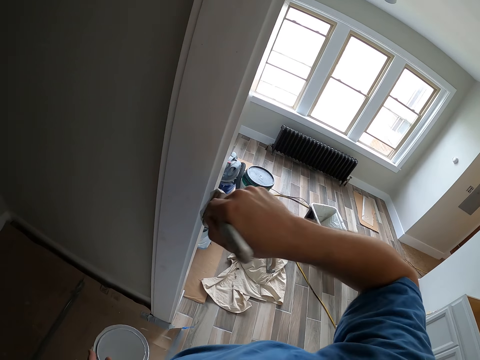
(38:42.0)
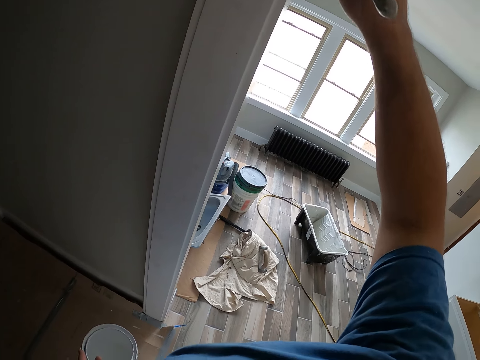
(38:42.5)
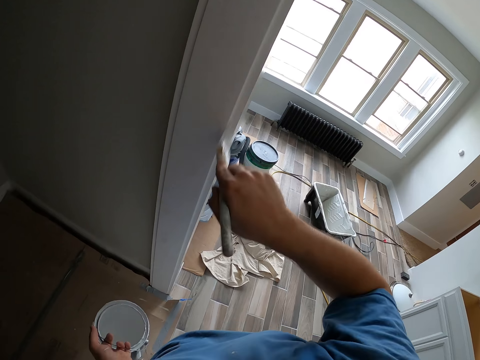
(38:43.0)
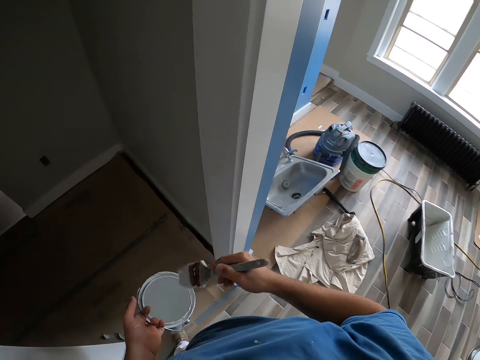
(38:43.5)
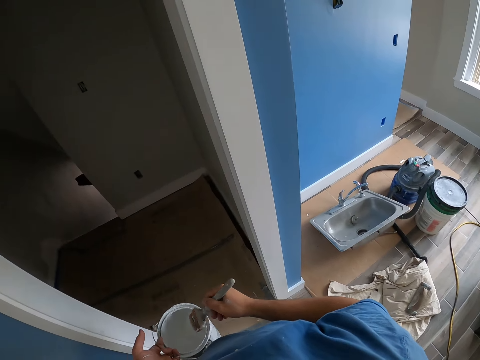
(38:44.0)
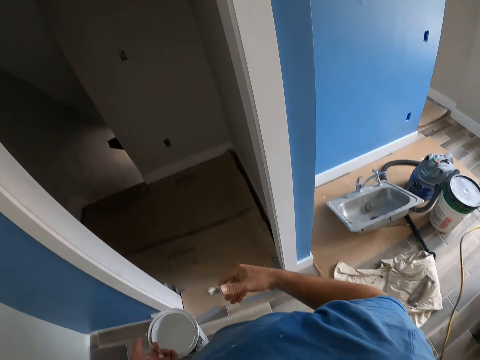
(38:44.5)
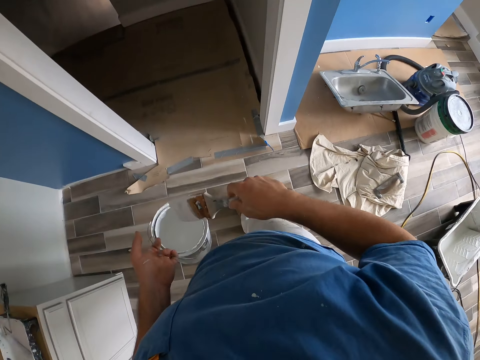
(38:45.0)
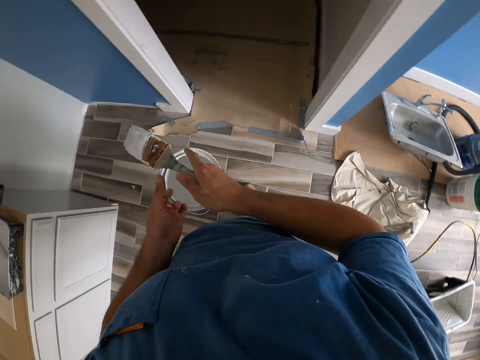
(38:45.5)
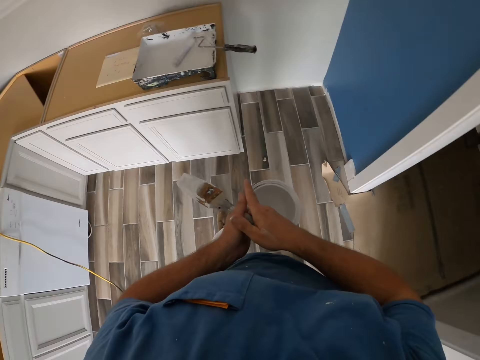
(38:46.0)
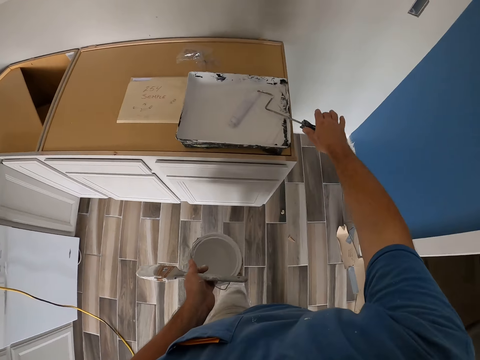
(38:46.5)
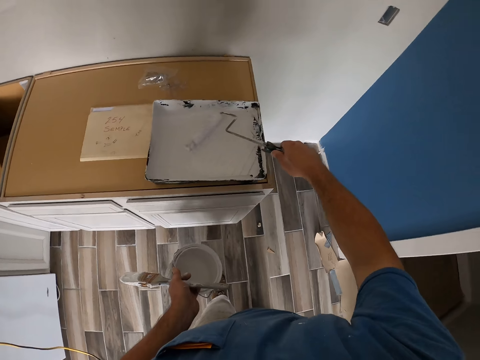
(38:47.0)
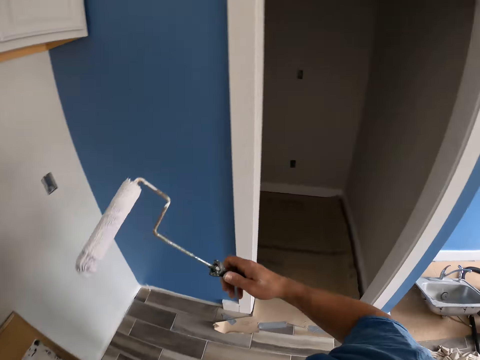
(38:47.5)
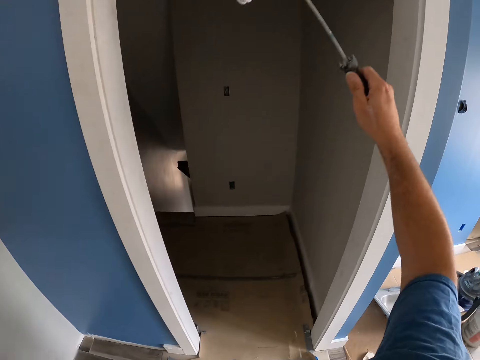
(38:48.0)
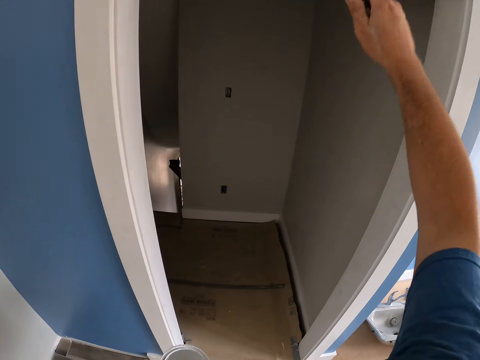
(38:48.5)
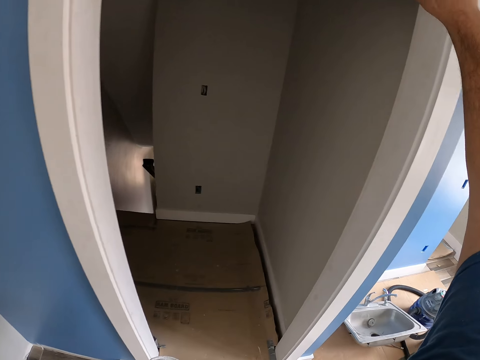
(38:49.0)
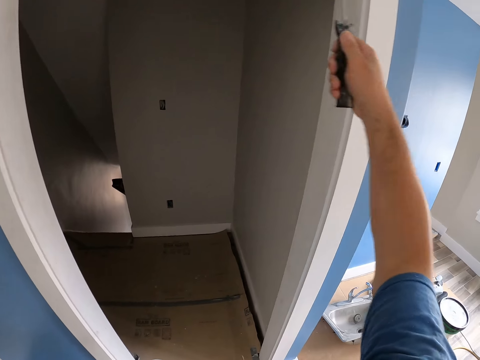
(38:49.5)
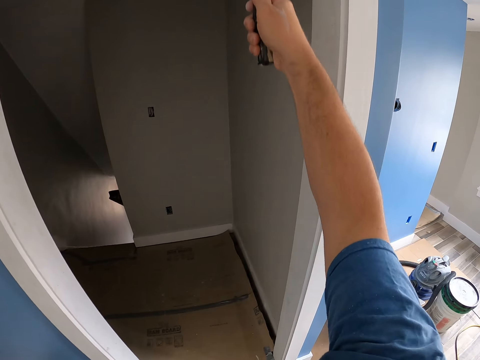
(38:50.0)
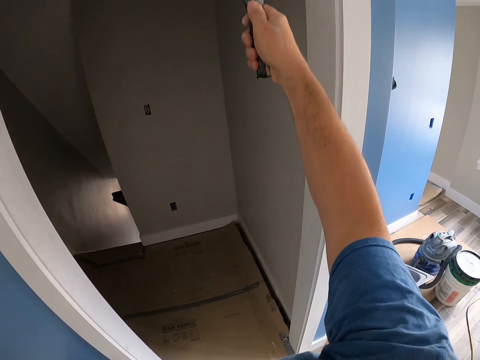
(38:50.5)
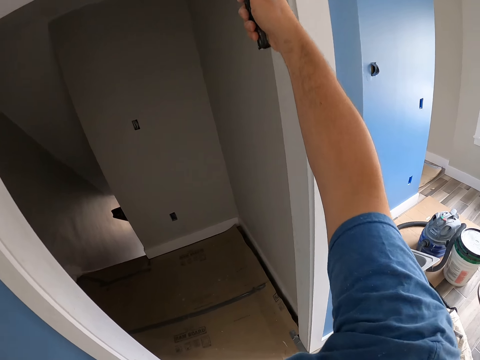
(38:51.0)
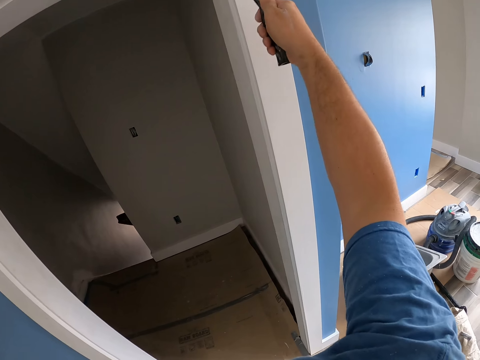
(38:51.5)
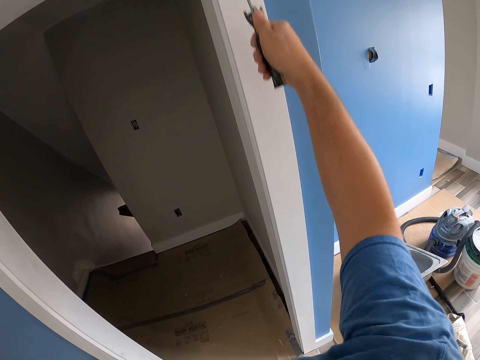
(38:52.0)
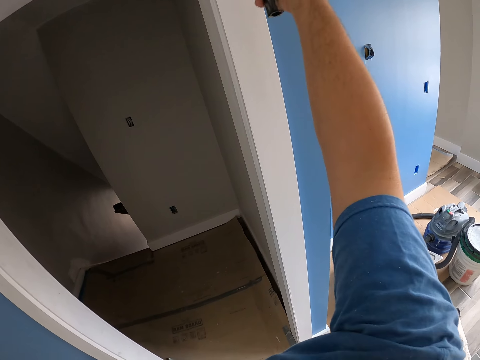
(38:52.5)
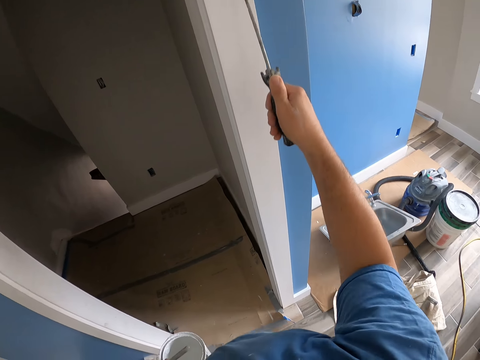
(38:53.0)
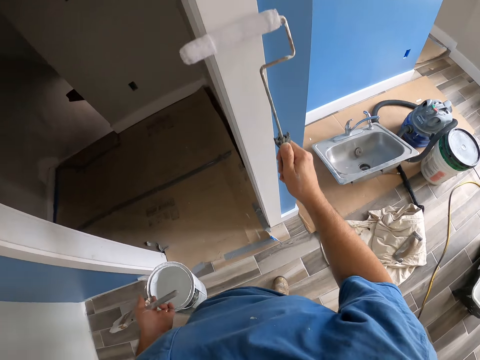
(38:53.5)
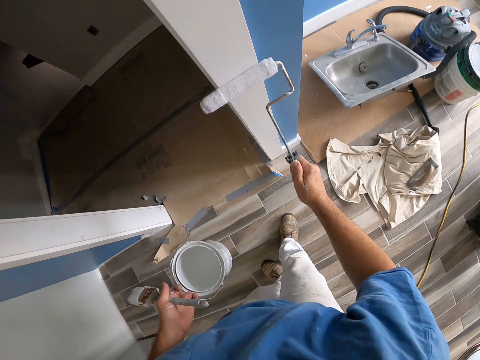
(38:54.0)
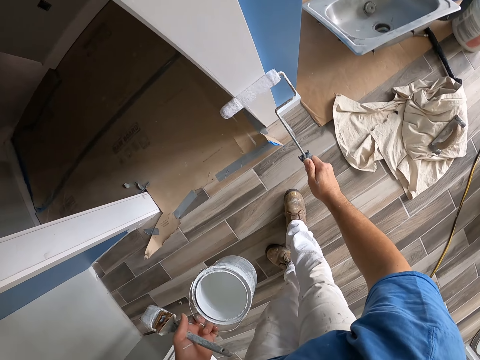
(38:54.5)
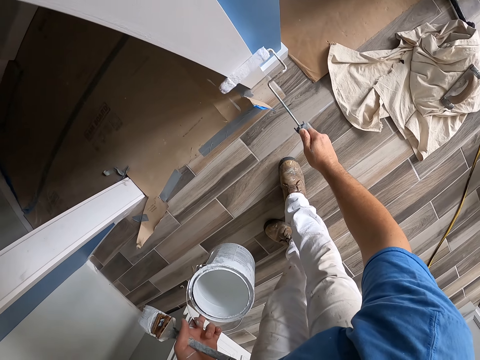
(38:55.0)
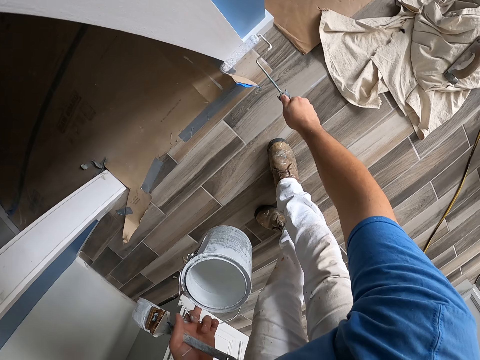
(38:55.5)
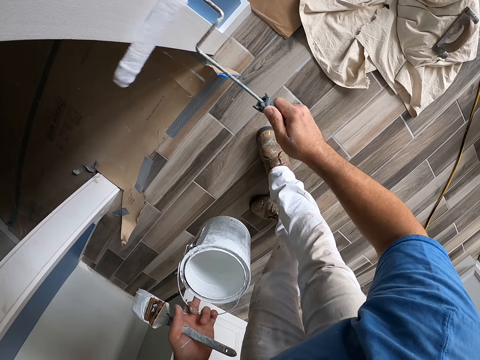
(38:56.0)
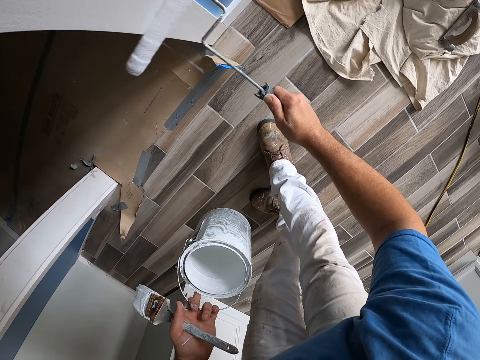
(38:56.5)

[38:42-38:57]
The camera wearer stops painting. He removes the excess paint from the paintbrush. He rolls the paintbrush. He turns around. He passes the paintbrush to his left hand. He picks up a roller paintbrush or short paint roller. He rolls the short paint roller in the paint tray. He turns around. He paints the door frame or wall with the short paint roller.

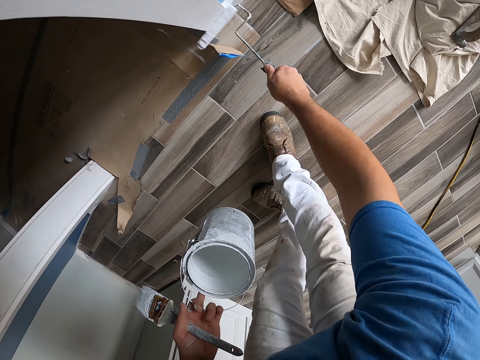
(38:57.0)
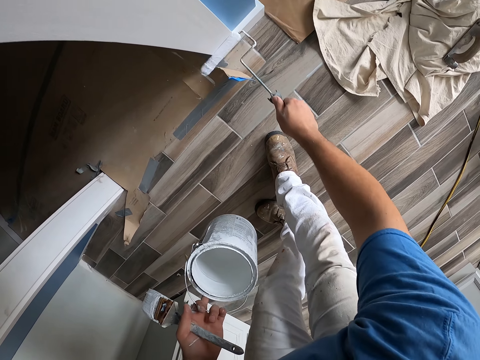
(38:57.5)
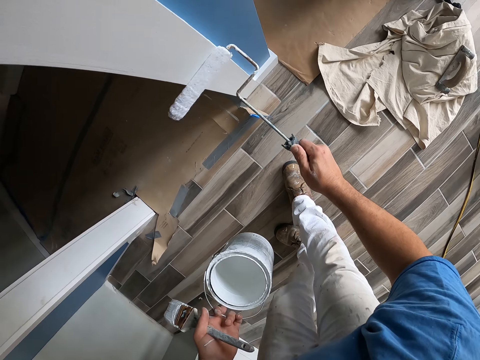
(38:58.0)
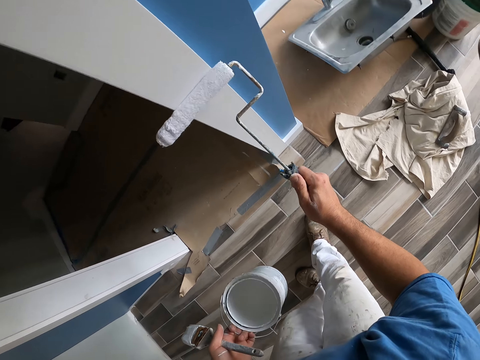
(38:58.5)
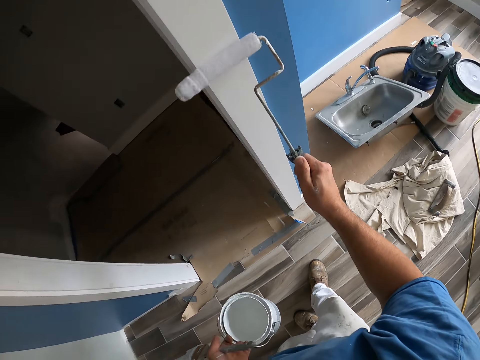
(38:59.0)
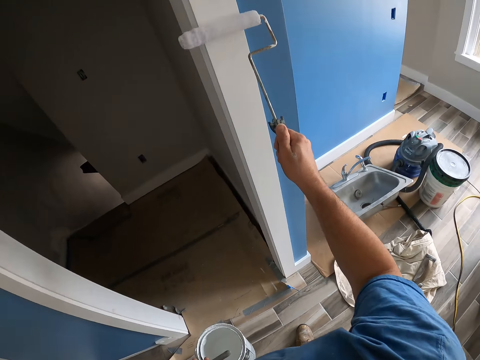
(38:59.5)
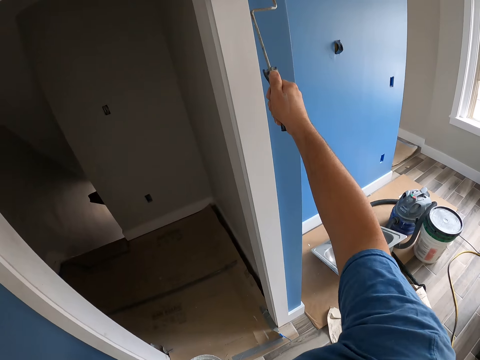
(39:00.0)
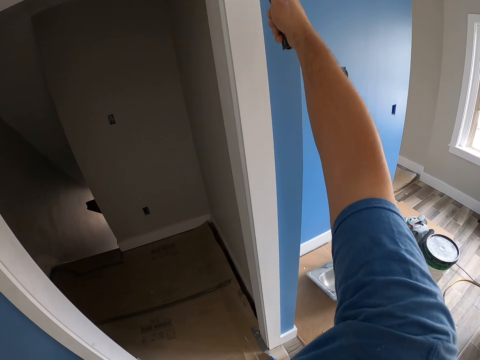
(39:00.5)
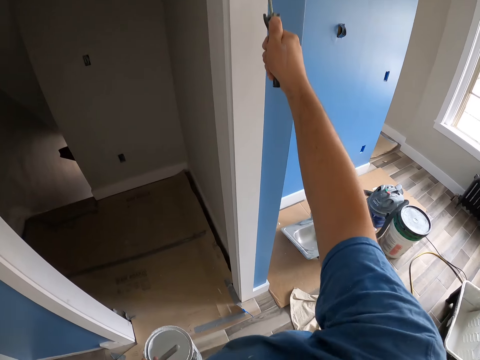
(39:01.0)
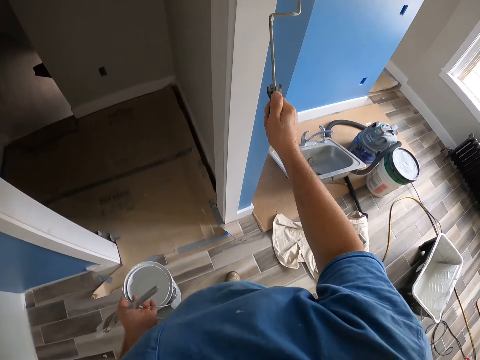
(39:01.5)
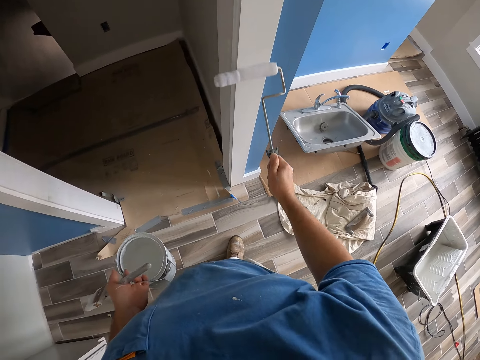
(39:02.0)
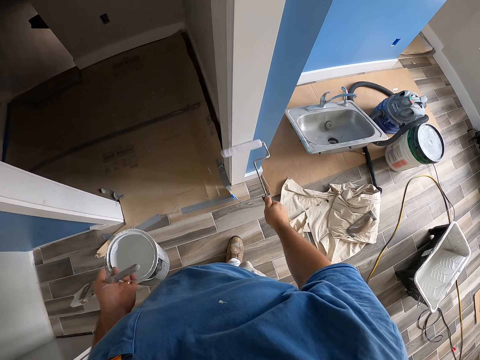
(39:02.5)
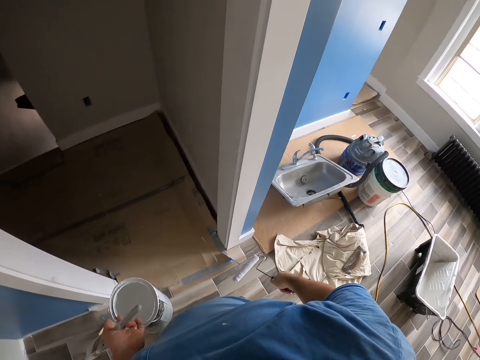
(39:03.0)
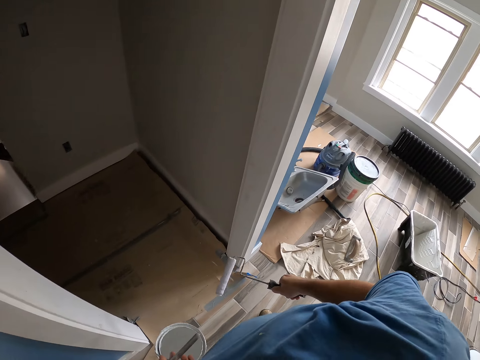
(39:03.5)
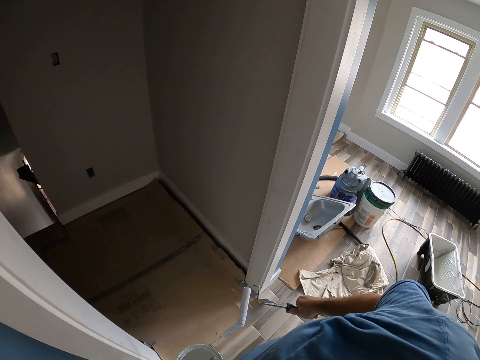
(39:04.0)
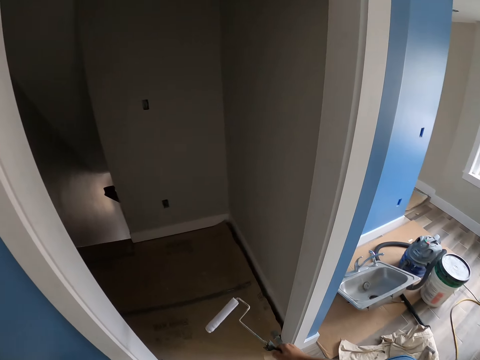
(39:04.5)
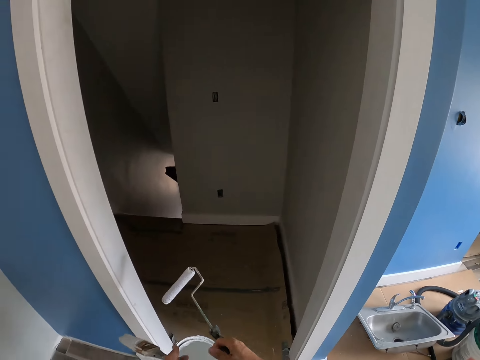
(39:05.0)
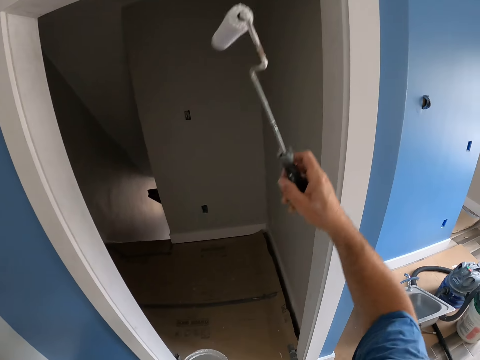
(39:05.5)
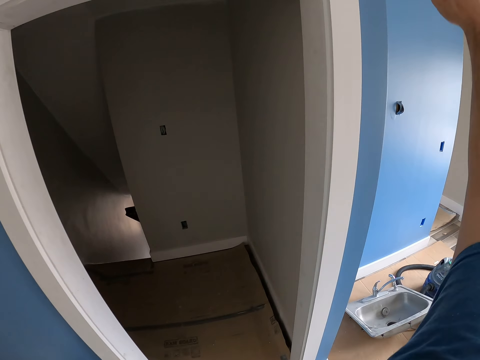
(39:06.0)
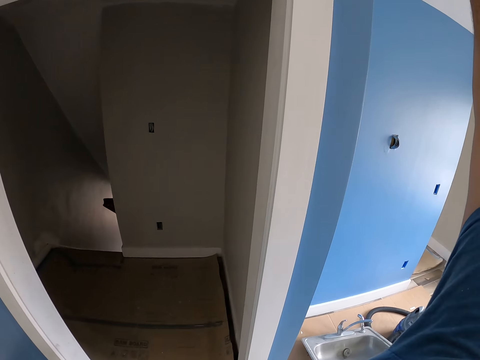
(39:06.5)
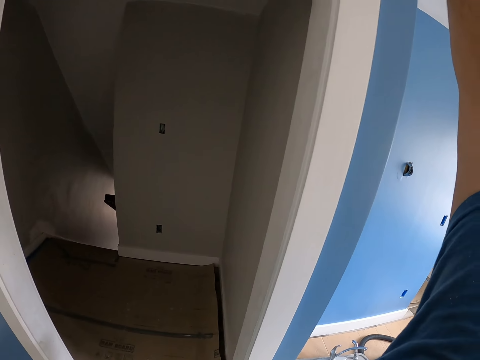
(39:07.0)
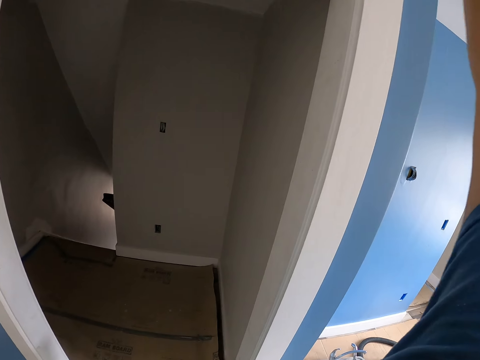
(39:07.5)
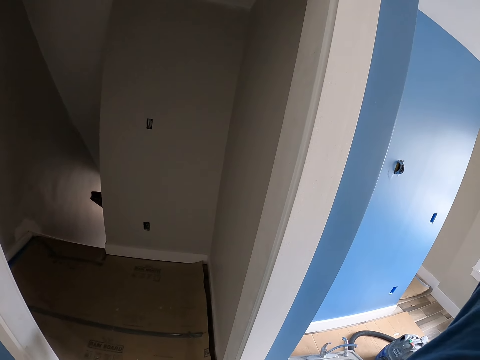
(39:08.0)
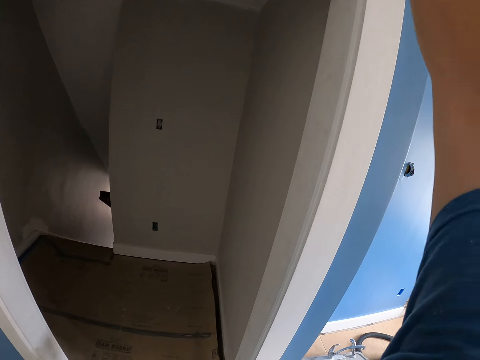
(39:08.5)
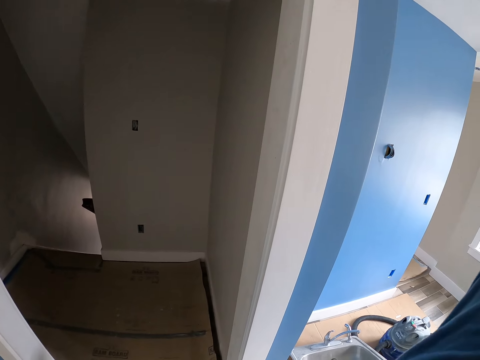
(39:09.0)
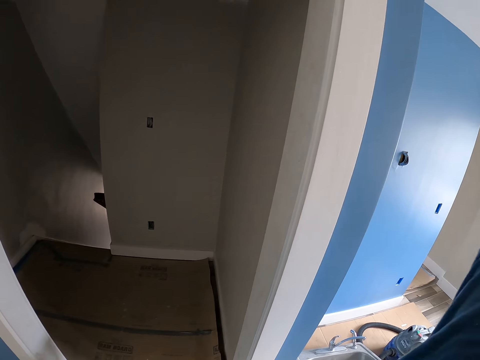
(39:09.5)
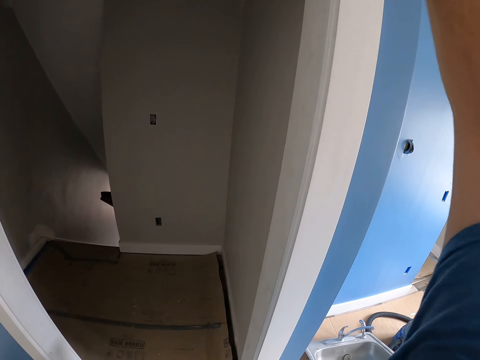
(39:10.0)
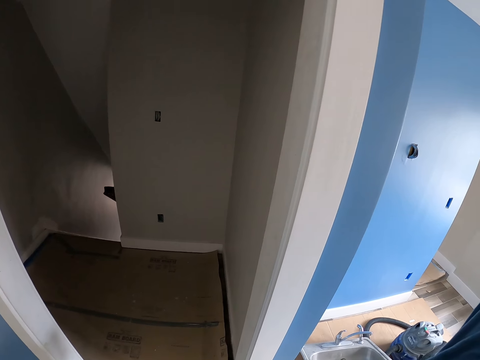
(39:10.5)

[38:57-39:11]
The camera wearer stops painting. They turn around and move around. They paint a wall with a roller paintbrush.
